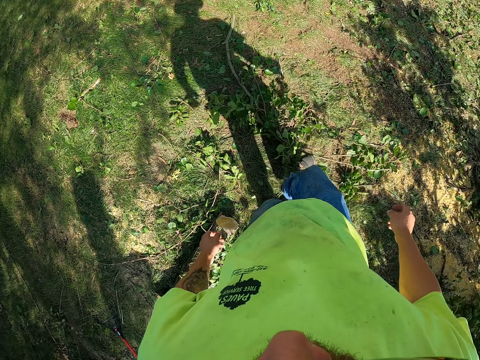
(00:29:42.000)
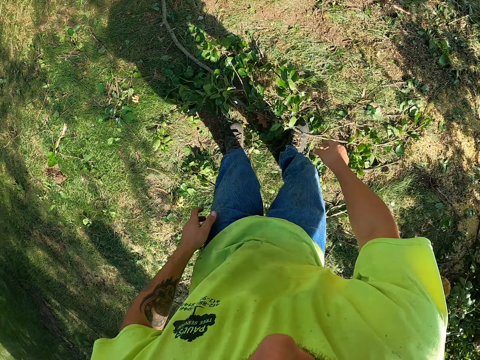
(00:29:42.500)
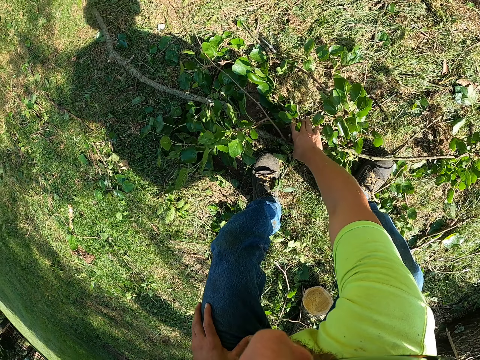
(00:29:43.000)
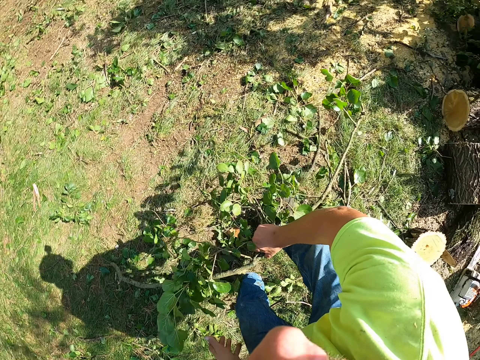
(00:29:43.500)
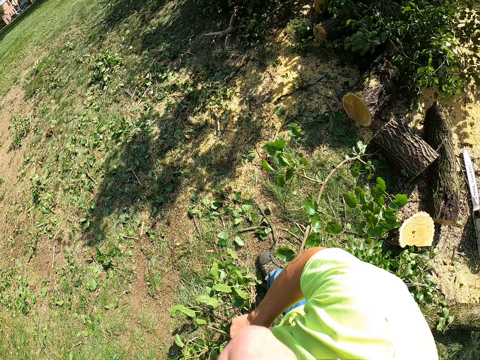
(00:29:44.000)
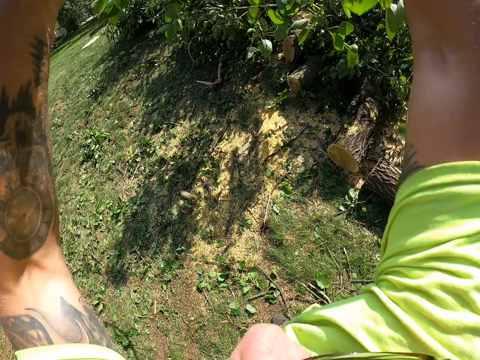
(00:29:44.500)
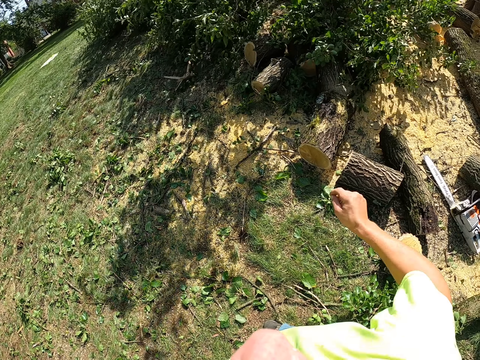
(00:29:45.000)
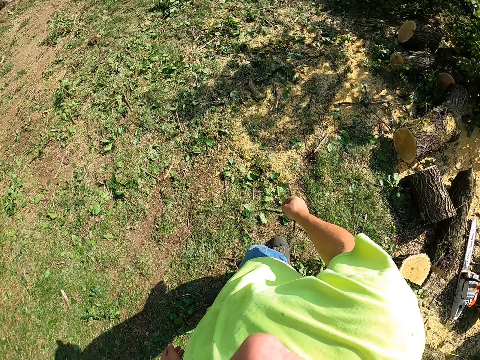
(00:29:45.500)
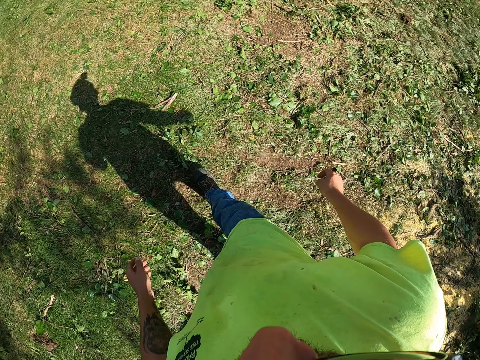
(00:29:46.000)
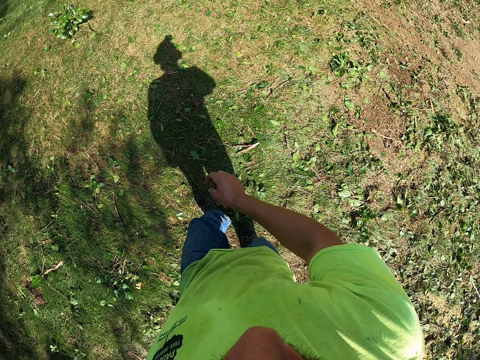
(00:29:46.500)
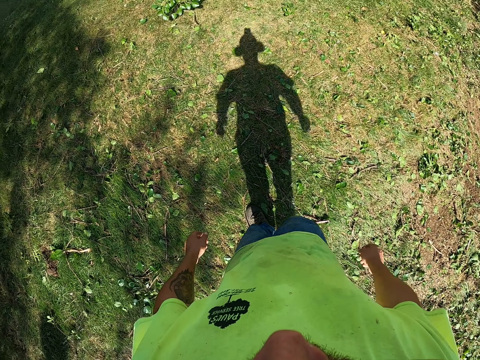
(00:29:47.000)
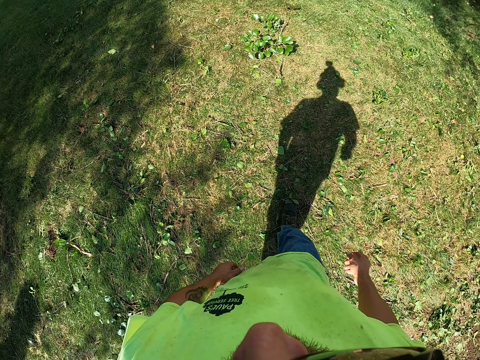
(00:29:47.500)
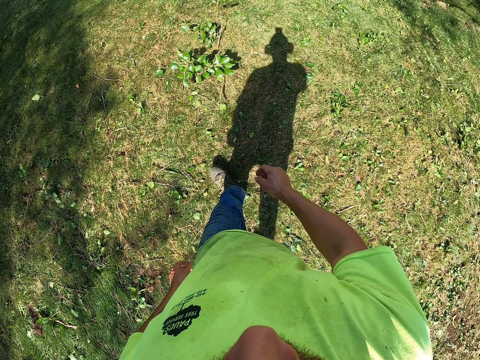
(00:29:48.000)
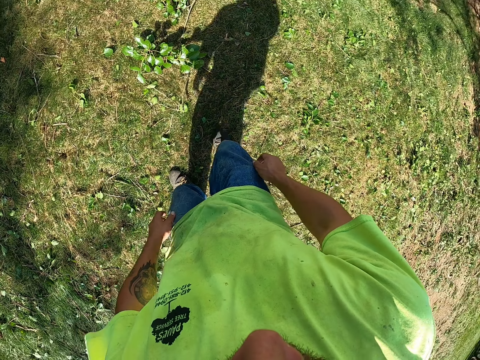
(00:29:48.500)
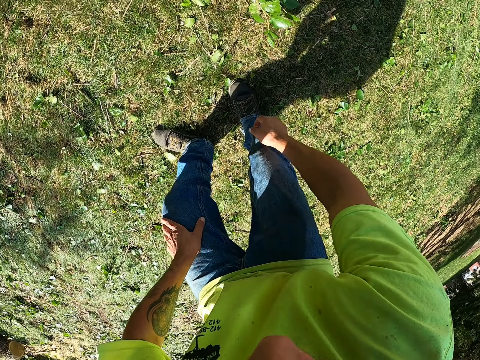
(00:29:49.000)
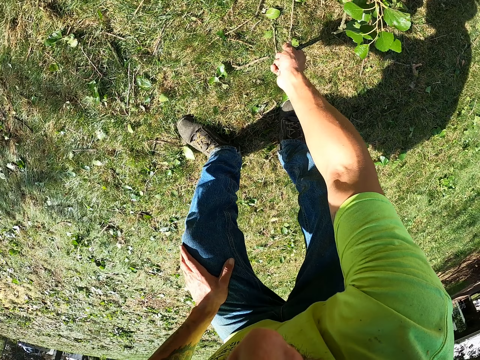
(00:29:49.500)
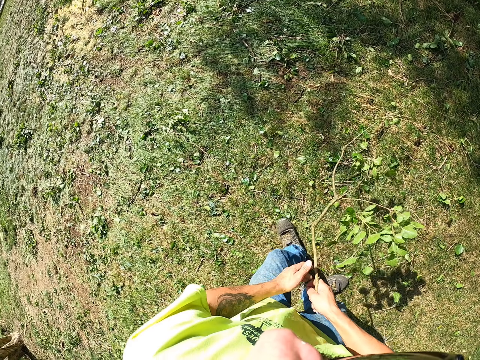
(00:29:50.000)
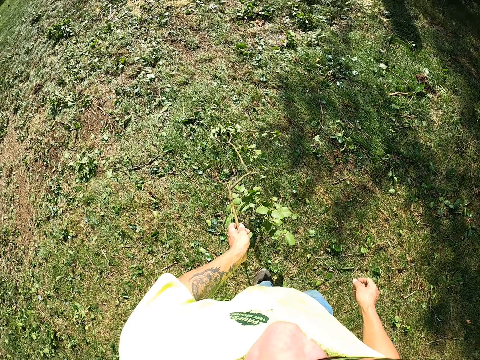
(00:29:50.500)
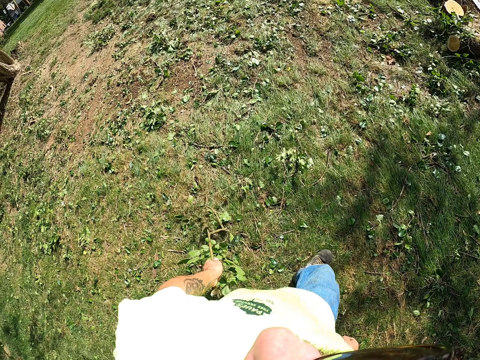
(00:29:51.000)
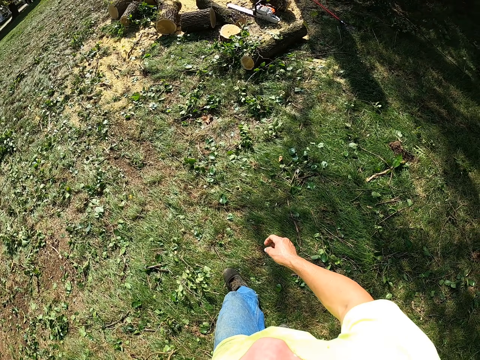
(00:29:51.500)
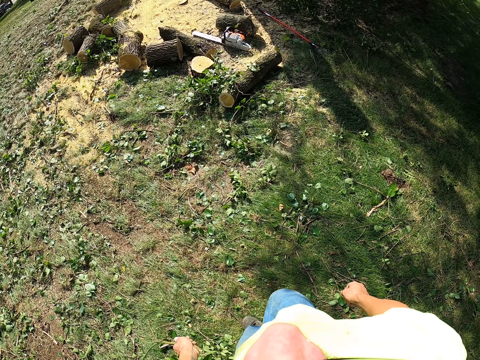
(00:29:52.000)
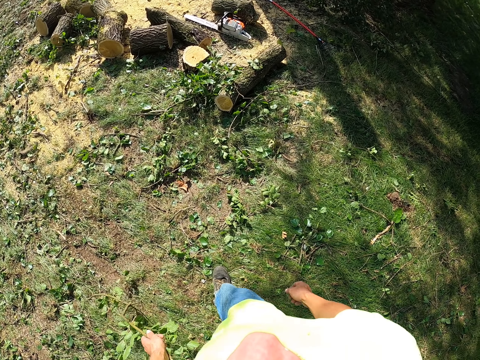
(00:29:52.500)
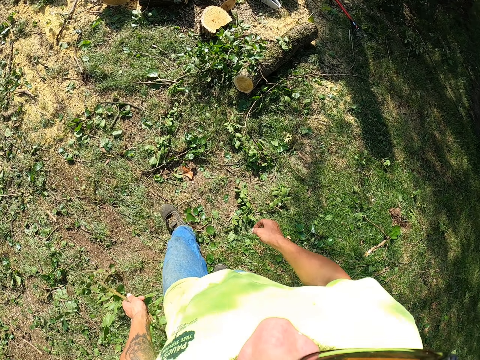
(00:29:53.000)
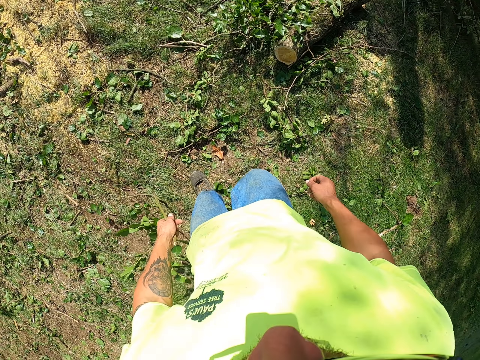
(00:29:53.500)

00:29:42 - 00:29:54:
The camera wearer picks up a tree branch from the ground with both hands. He throws the tree branch on the tree trunk on the tractor with both hands. He walks away. He picks up a tree branch from the ground with his right hand. He passes the tree branch from his right hand to his left hand. He walks away.

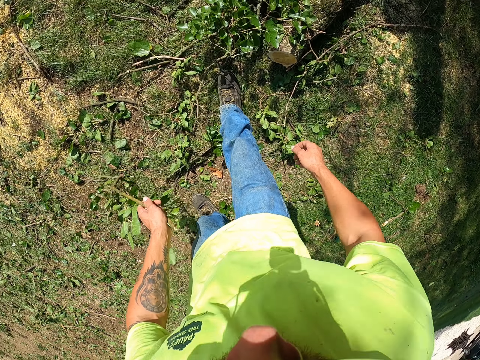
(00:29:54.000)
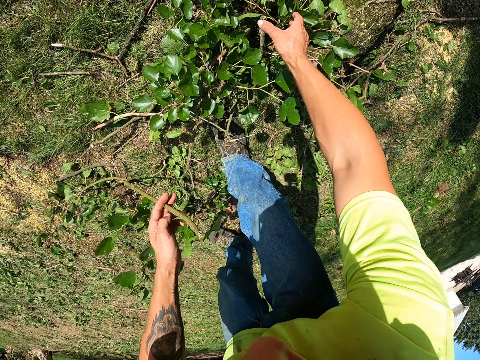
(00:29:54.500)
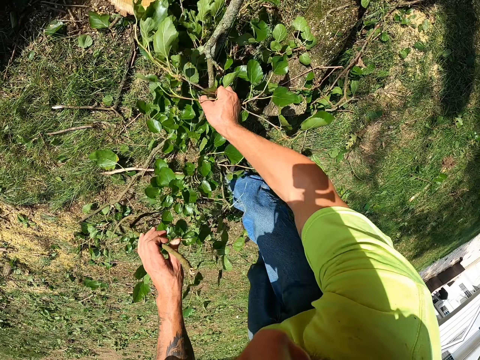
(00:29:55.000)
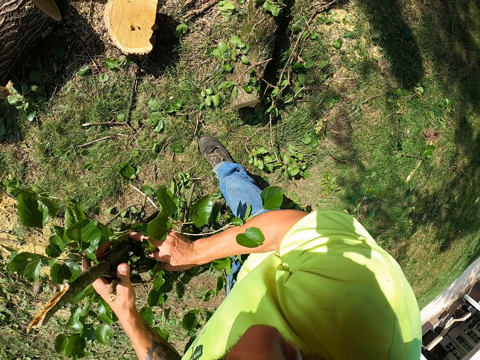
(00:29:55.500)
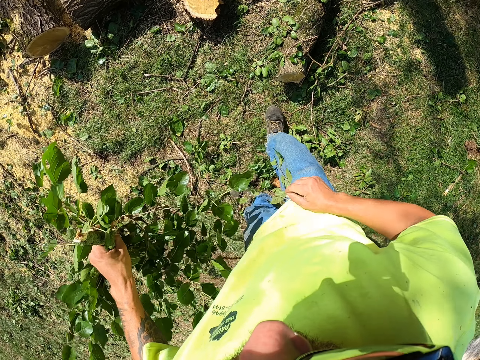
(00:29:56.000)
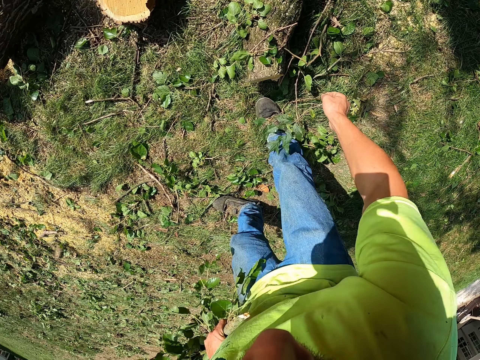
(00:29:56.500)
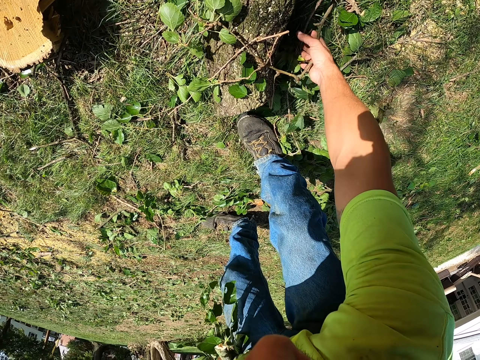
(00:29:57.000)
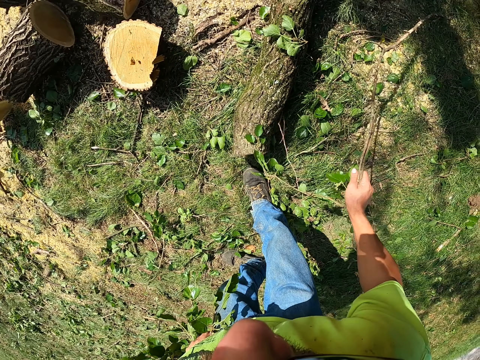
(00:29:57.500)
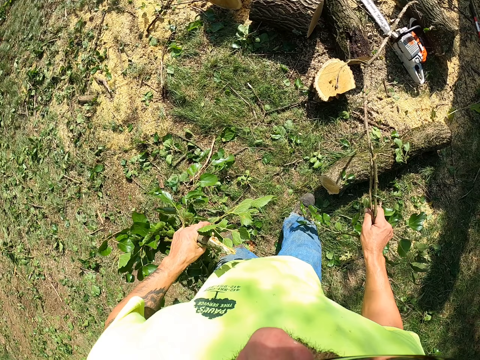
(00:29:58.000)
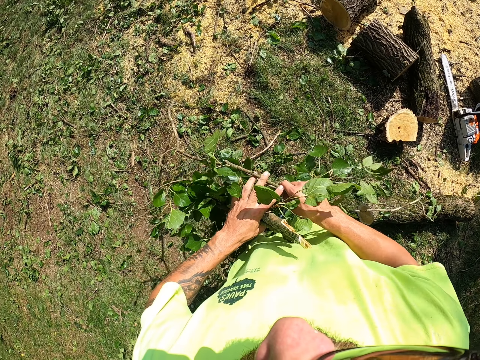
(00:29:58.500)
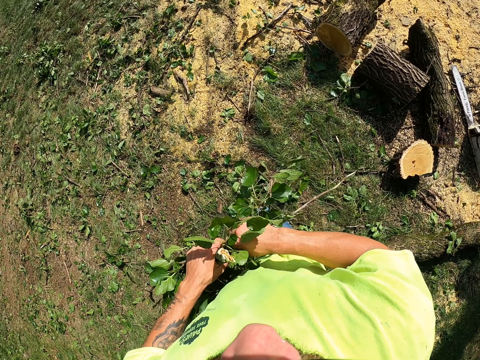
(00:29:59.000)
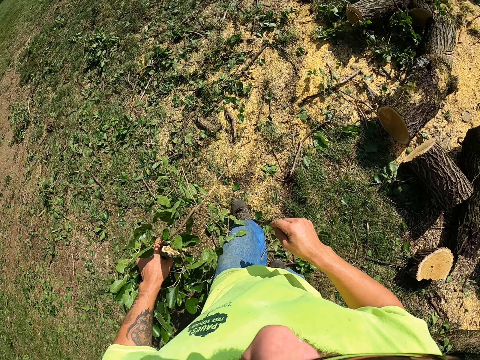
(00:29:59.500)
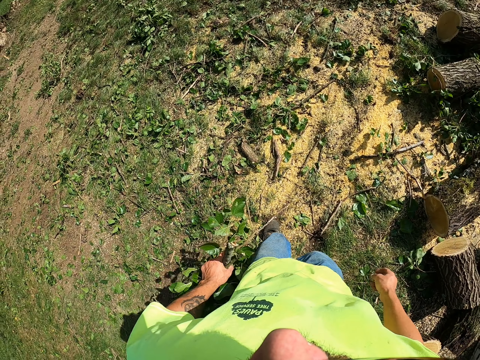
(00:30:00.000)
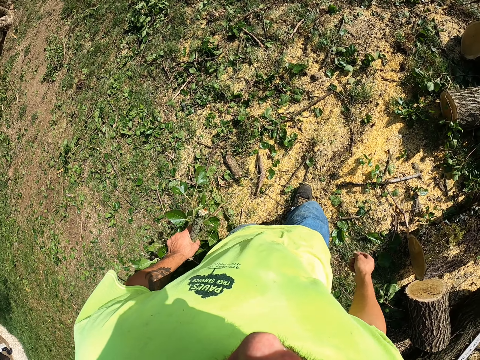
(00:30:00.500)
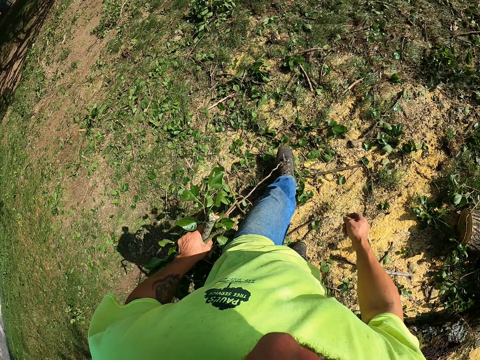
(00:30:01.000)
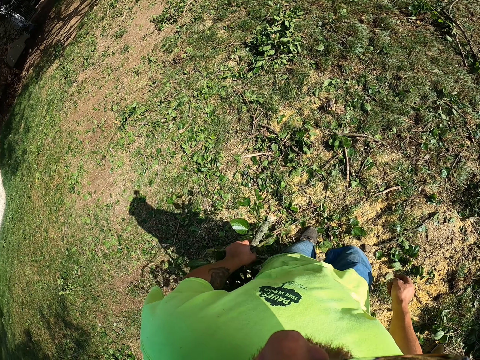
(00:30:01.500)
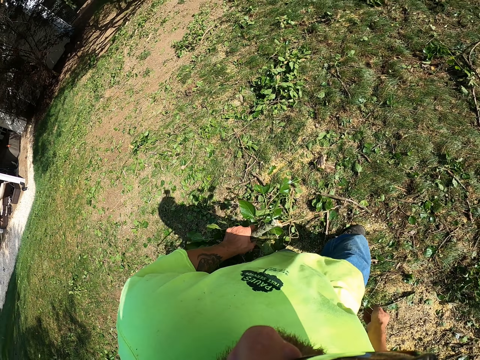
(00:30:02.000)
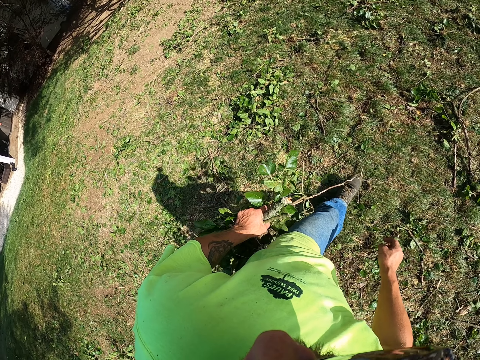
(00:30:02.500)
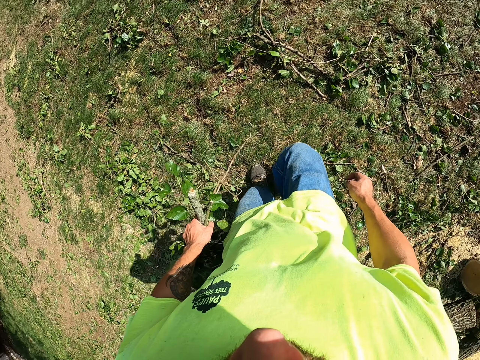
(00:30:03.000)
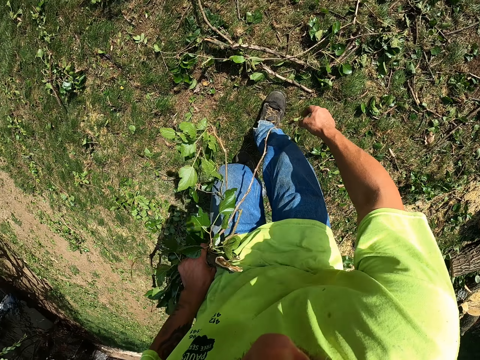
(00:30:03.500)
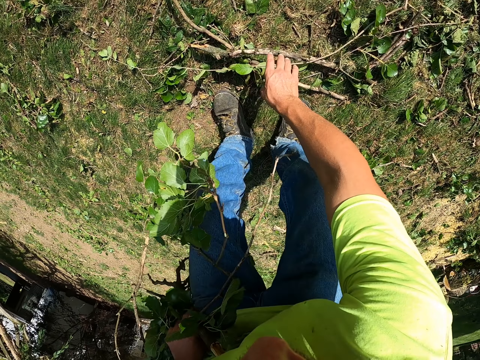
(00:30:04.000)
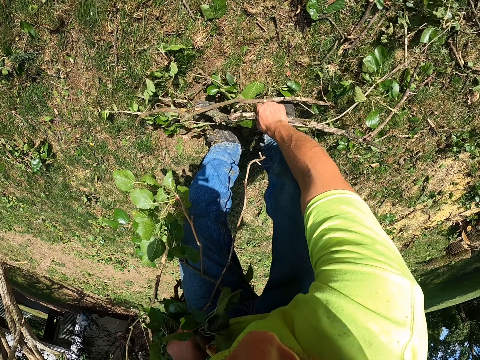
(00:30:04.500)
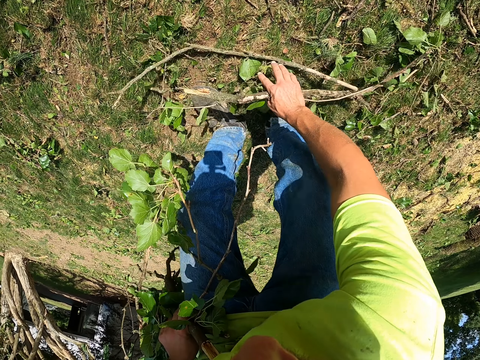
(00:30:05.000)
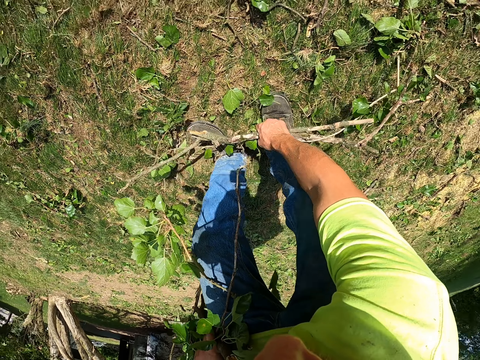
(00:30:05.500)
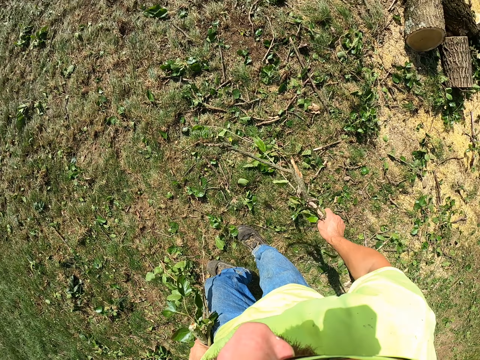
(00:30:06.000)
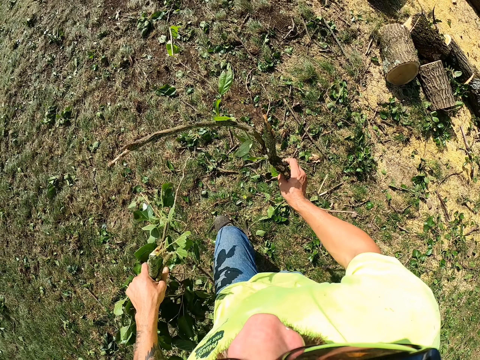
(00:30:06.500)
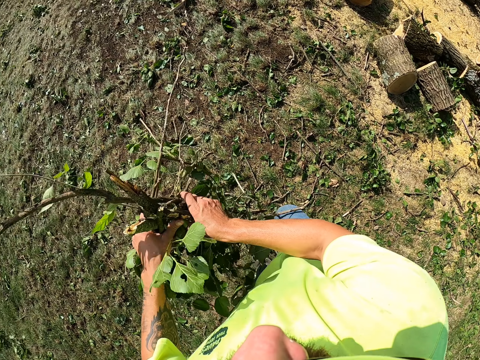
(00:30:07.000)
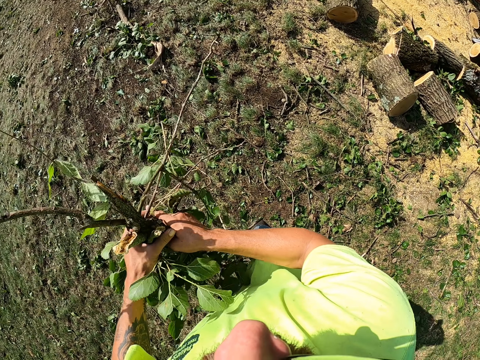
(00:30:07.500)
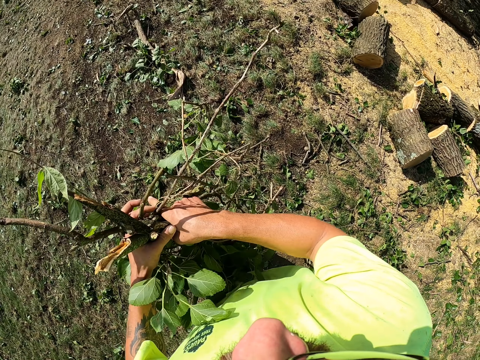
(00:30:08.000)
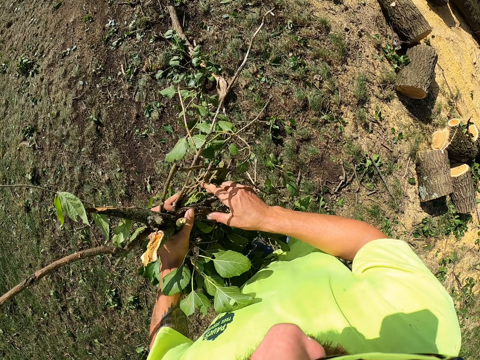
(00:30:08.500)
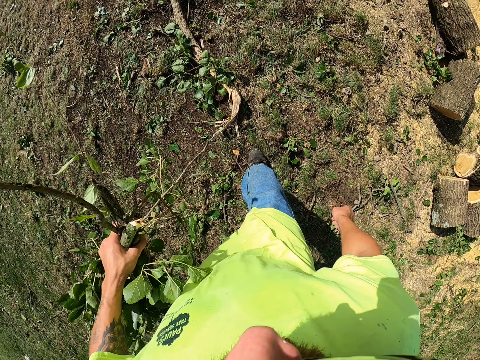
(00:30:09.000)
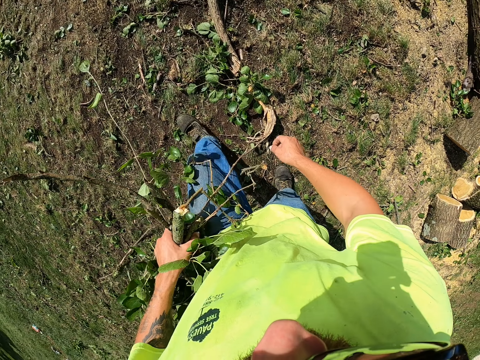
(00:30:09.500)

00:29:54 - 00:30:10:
The camera wearer picks a tree branch from the ground with both hands. He passes the tree branch from his right hand to his left hand. He picks the tree branch from the ground with both hands. He passes the tree branch from his right hand to his left hand. He walks away. He picks the tree branch from the ground with both hands. He passes the tree branch from his right hand to his left hand. He walks a few steps forward.
